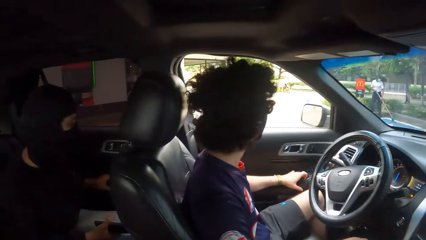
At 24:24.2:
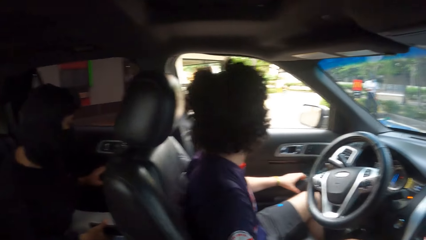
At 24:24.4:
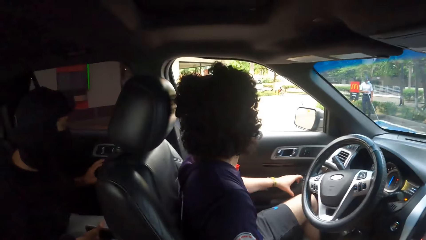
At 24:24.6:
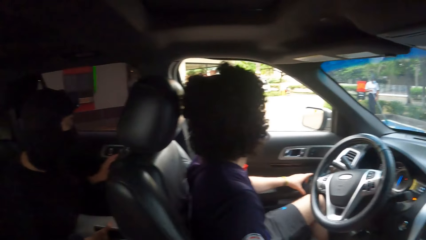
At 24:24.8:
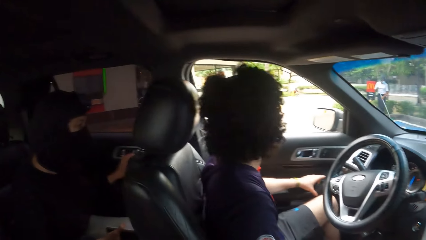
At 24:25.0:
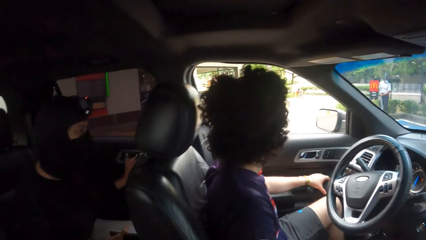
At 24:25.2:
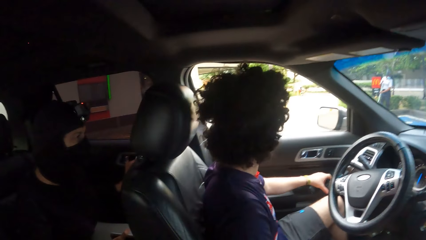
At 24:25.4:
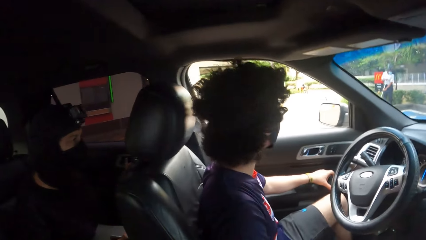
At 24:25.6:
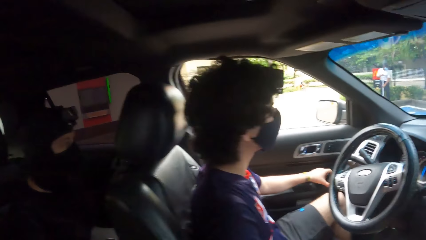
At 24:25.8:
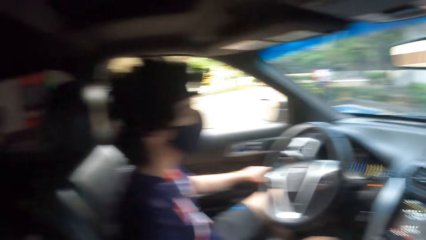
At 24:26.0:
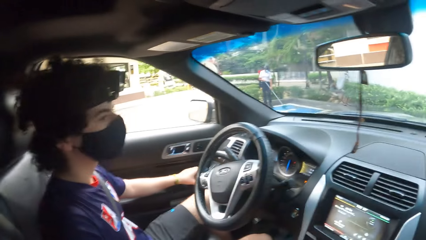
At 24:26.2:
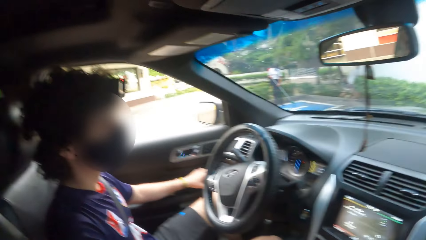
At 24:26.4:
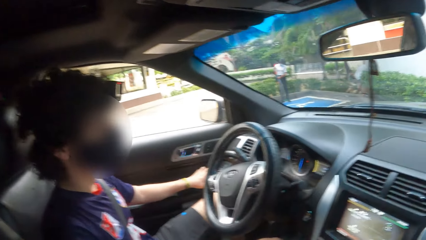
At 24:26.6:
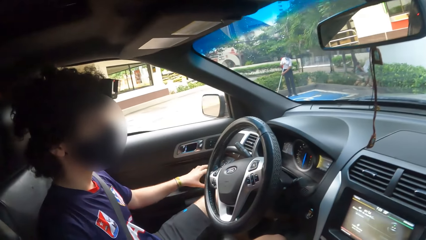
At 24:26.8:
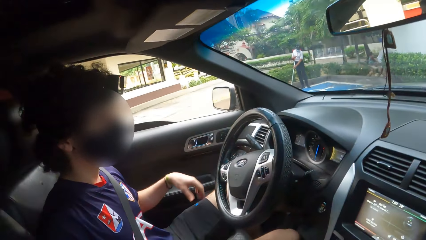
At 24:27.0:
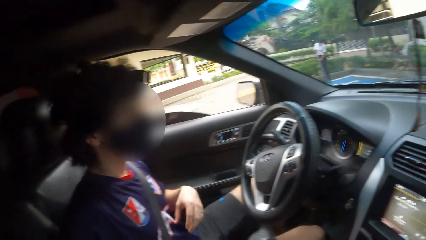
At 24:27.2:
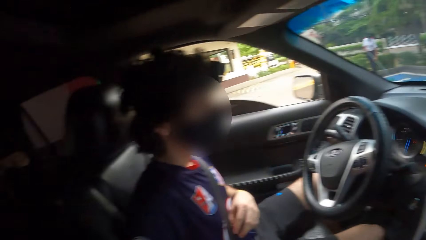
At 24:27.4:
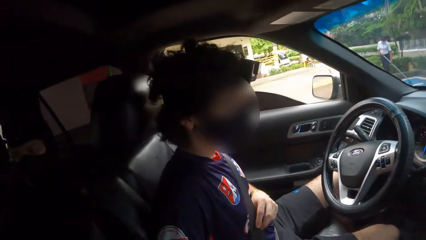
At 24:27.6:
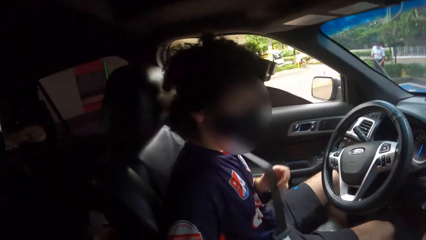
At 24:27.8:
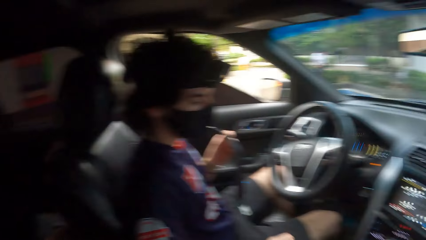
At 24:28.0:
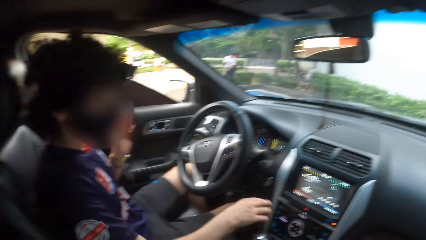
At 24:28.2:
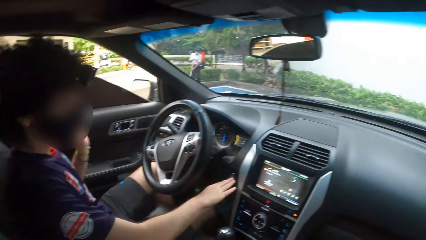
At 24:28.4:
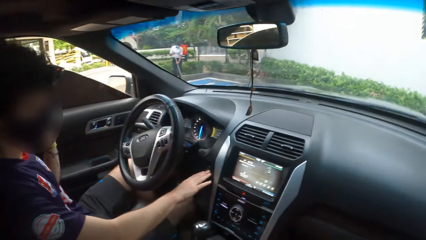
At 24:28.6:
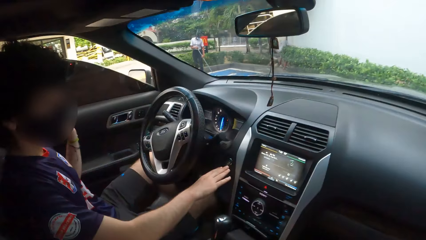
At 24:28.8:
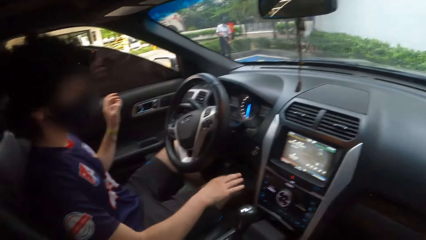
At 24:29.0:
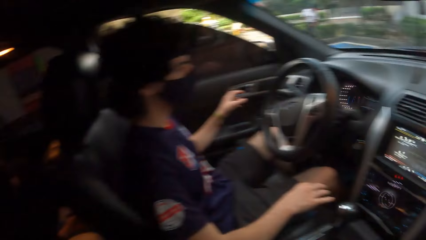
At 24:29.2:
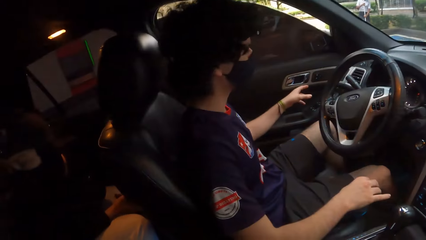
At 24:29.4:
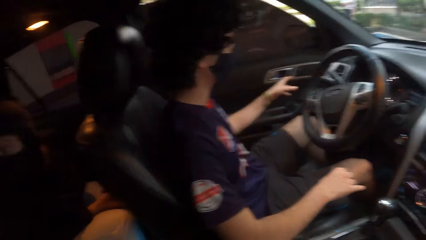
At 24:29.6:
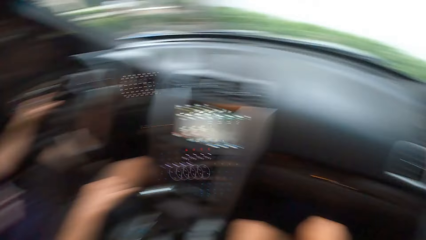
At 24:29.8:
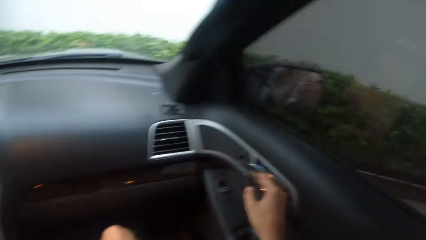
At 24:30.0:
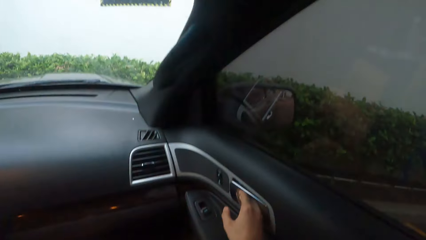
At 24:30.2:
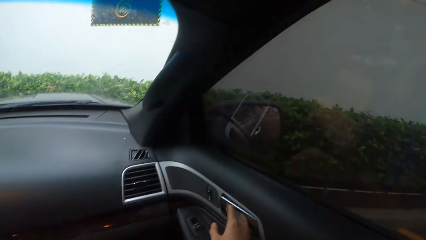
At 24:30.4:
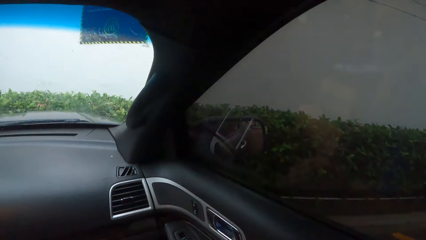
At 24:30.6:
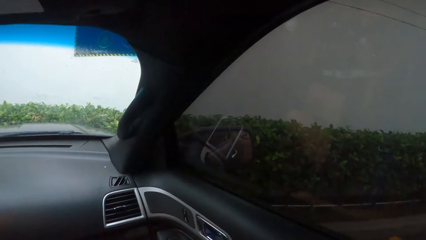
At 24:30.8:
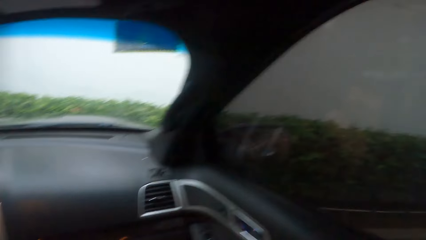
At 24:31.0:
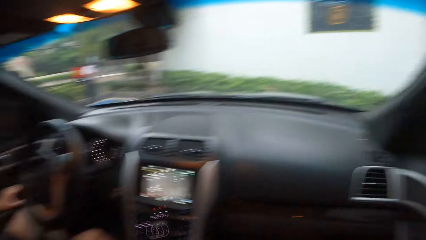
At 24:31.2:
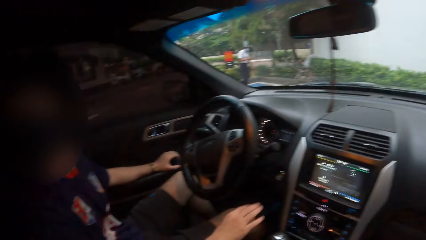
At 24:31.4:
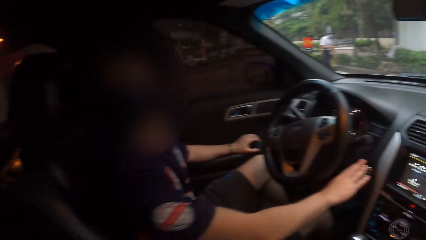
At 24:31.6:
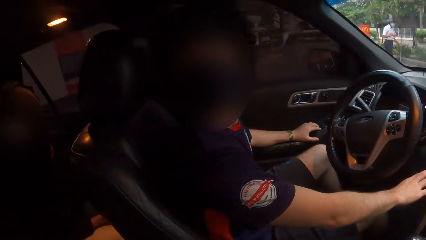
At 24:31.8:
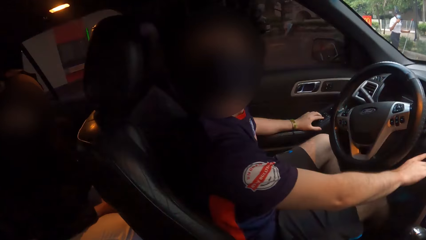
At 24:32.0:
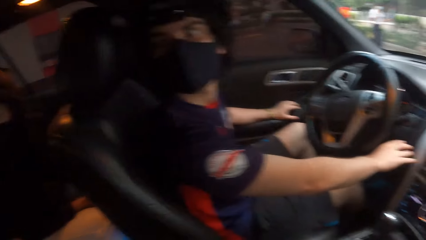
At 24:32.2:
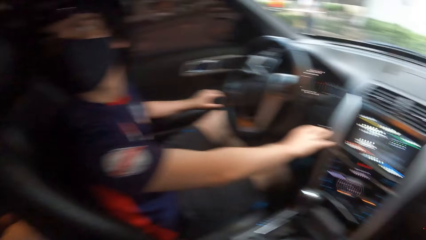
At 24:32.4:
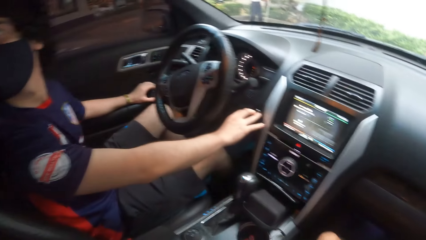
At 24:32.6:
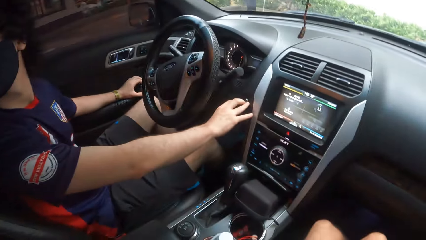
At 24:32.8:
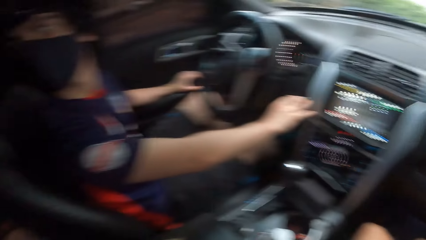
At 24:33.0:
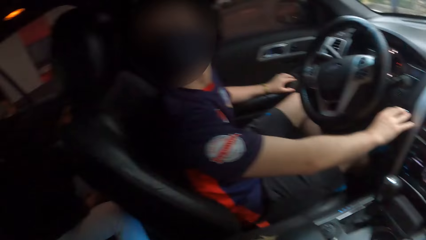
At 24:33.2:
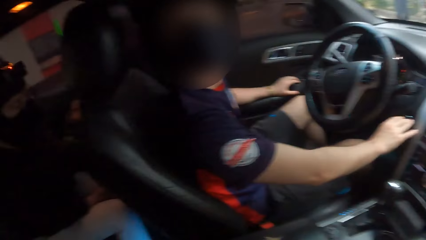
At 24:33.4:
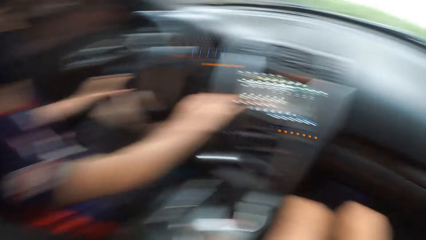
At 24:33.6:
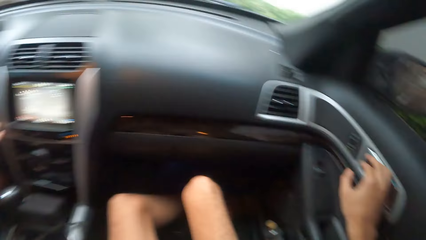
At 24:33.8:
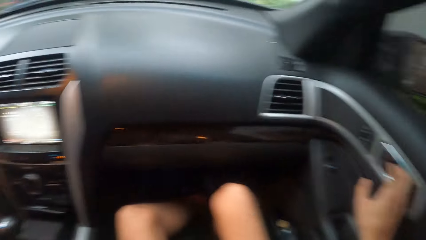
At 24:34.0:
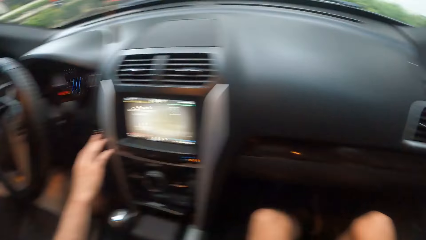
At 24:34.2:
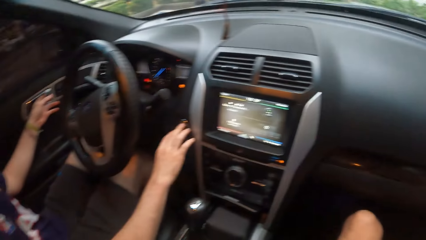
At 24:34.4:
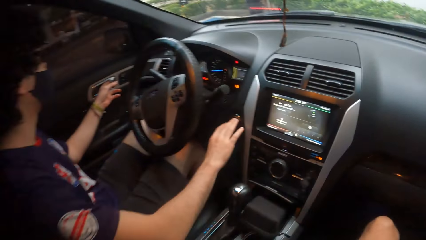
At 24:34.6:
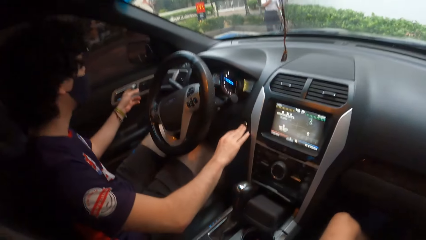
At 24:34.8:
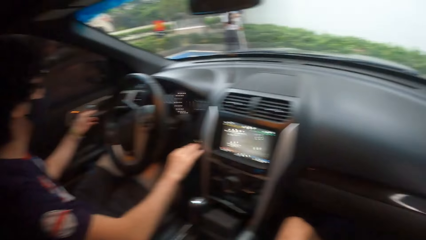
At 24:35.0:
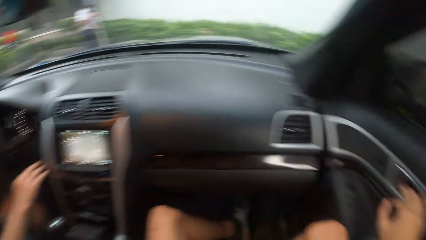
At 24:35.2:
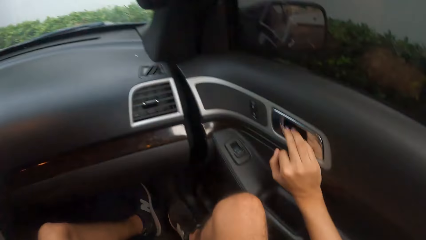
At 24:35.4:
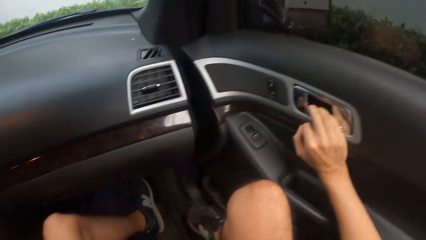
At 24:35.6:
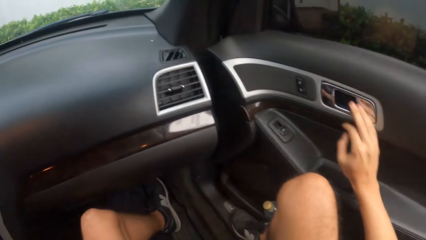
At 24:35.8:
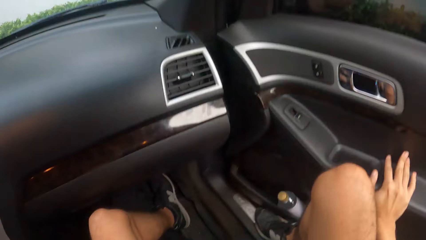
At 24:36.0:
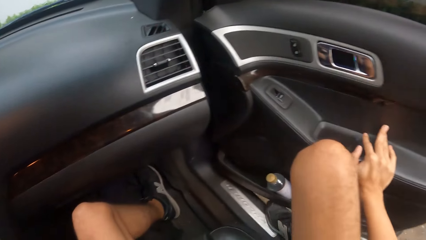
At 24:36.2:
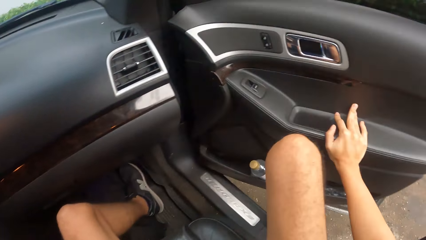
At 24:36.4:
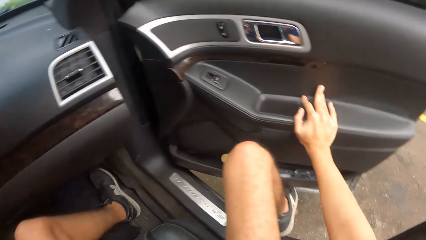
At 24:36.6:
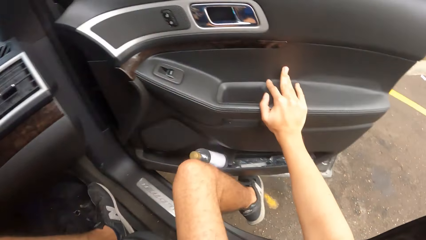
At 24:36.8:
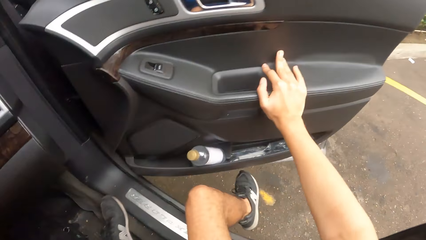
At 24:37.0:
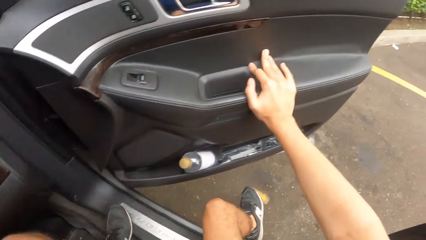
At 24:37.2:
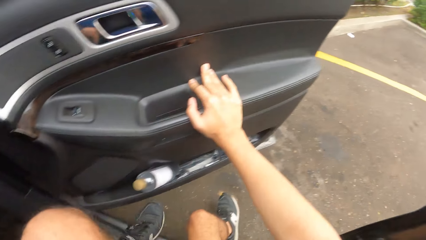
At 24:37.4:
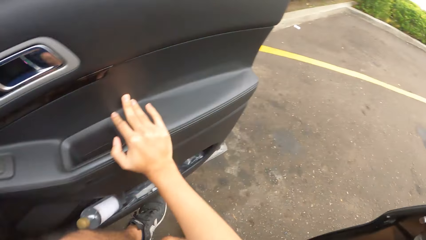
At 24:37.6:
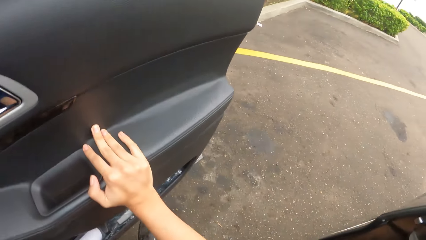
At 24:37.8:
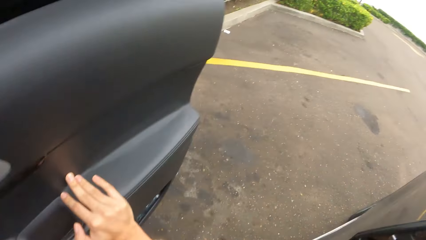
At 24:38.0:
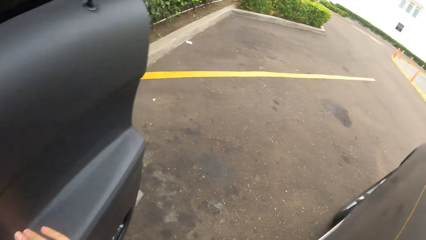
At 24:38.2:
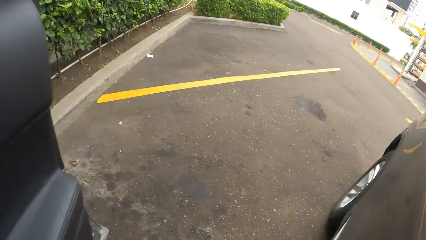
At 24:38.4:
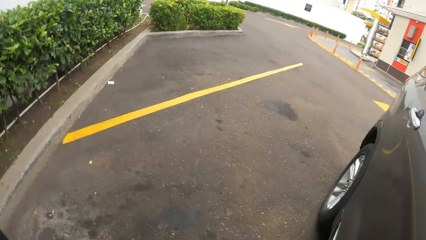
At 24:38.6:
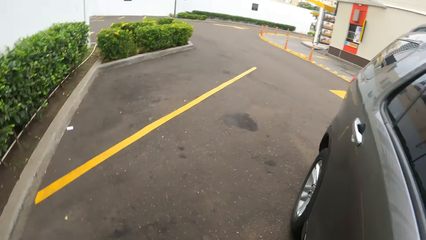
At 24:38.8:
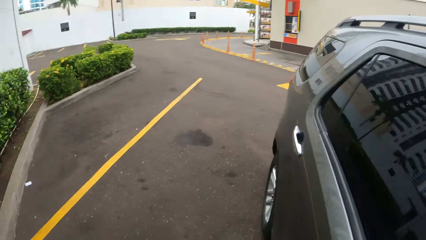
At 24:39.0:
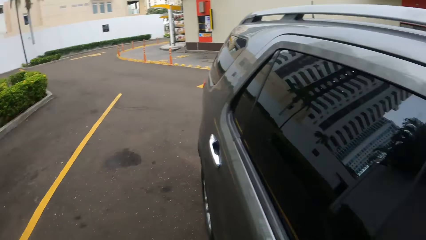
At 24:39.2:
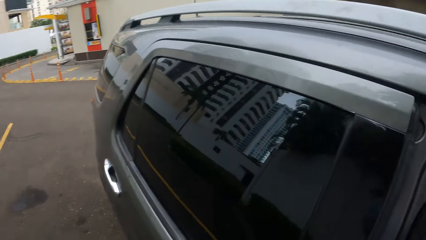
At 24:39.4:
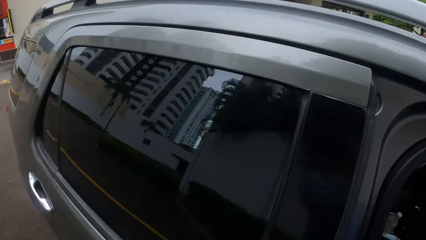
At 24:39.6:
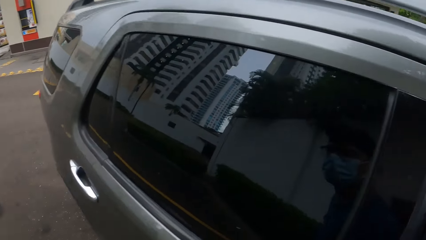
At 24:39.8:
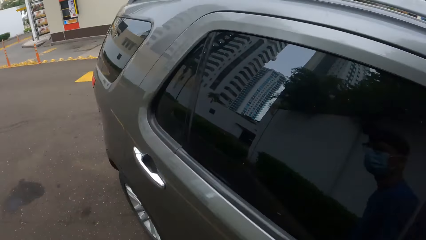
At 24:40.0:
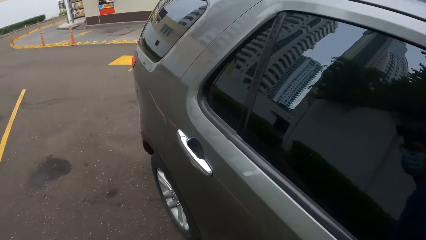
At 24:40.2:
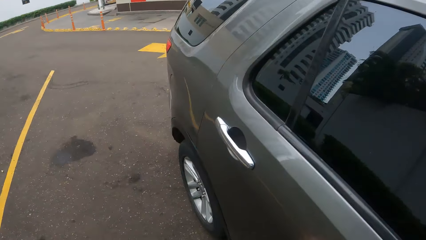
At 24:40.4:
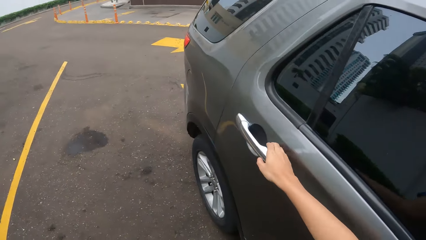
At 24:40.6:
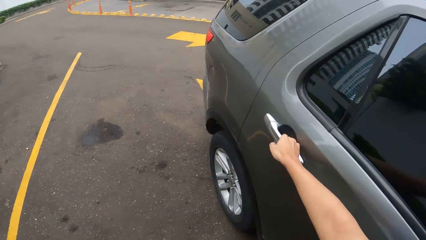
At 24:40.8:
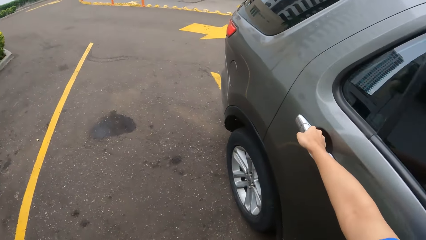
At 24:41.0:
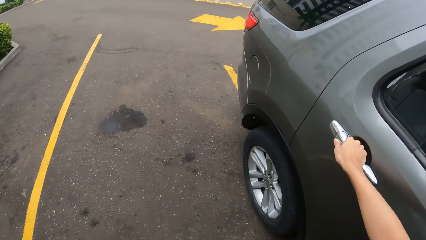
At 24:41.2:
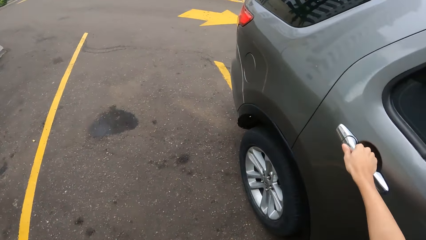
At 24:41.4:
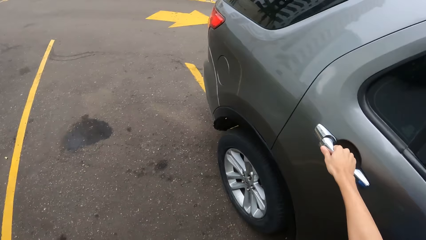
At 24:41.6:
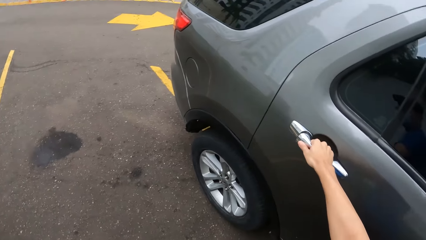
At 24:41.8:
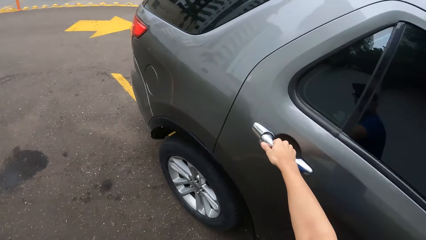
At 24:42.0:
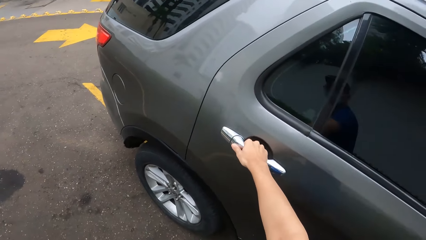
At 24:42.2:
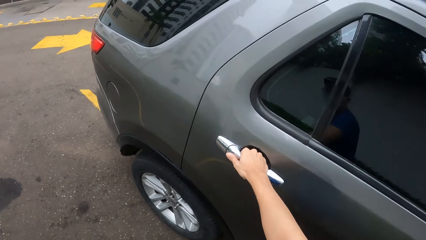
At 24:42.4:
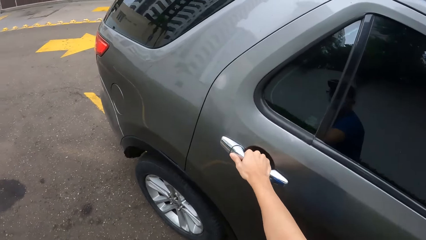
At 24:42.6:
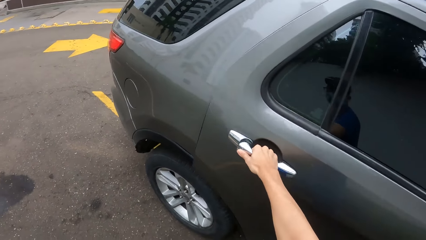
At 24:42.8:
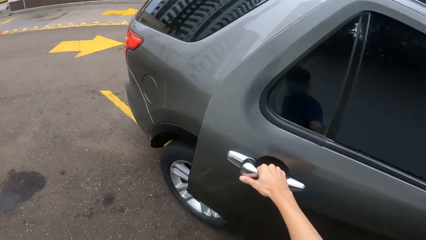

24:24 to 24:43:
A man looks around. The camera wearer looks around. The man pulls back the left hand, pulls the seat belt, takes off the safety belt, and moves both hands. The camera wearer looks around the car. They touch the car door. The man operates the car. The camera wearer looks around. They open the car door, get out of the car, look around, and touch the car door handle.
